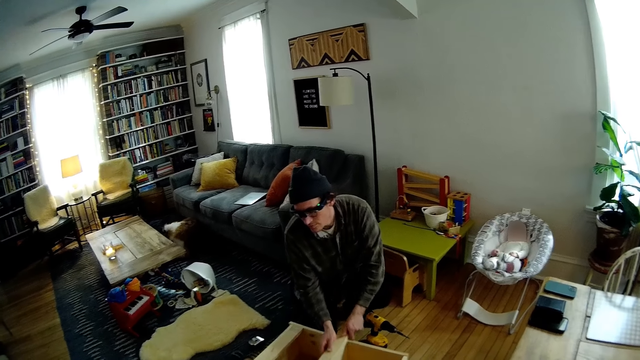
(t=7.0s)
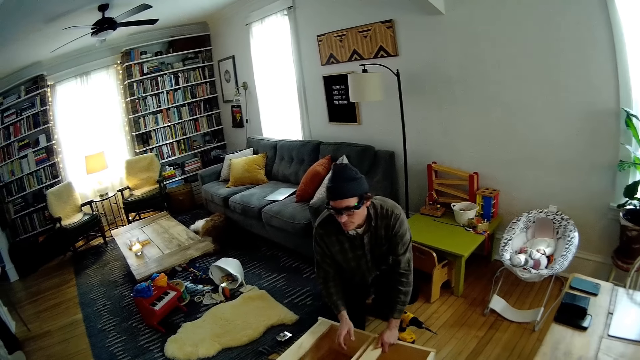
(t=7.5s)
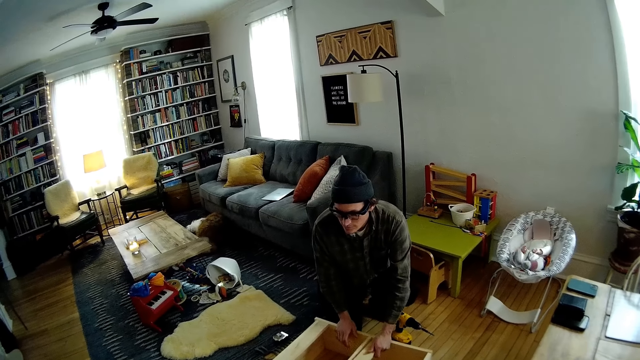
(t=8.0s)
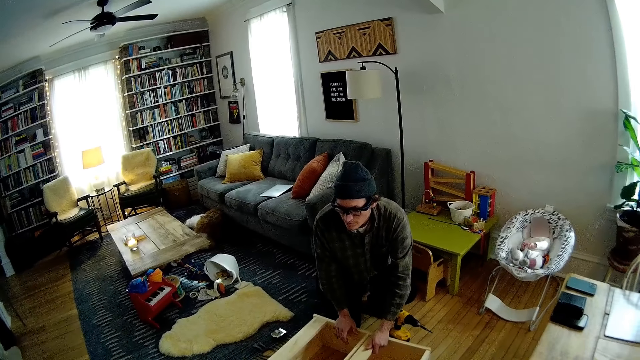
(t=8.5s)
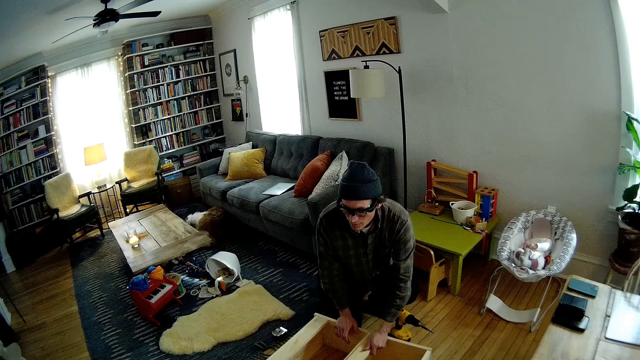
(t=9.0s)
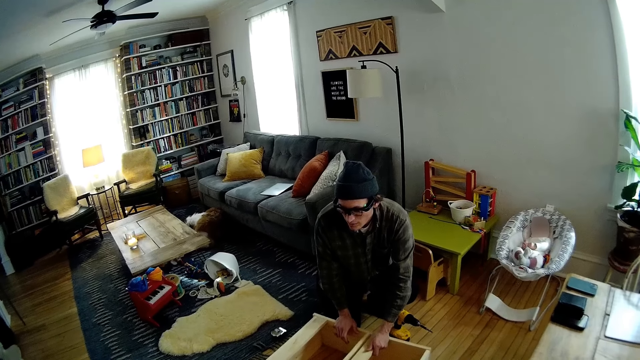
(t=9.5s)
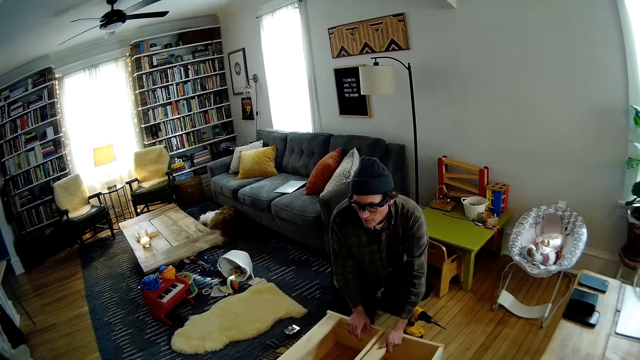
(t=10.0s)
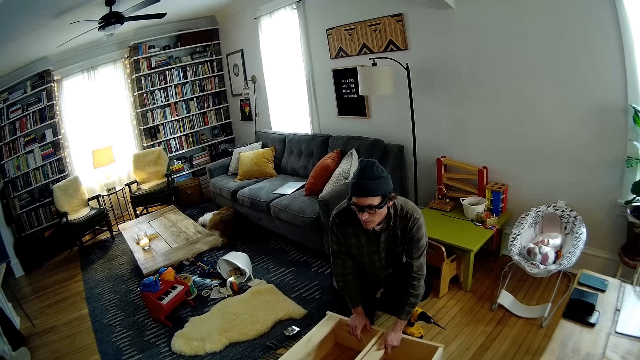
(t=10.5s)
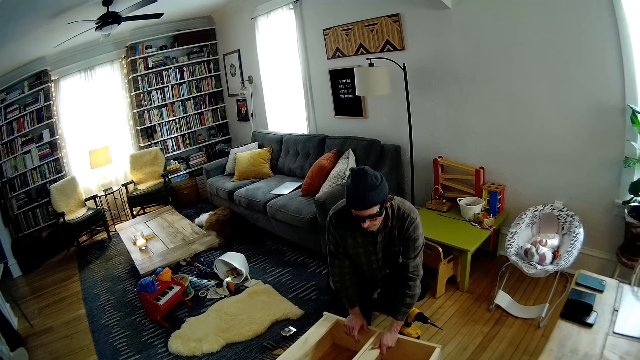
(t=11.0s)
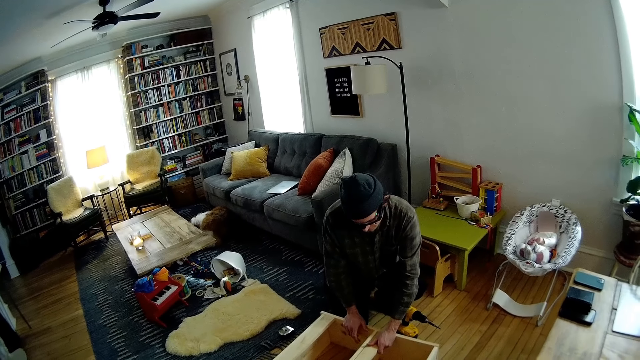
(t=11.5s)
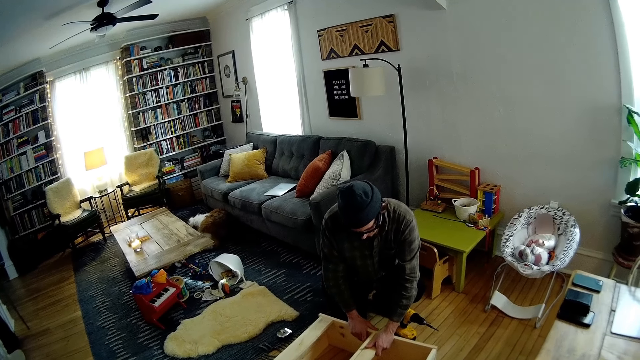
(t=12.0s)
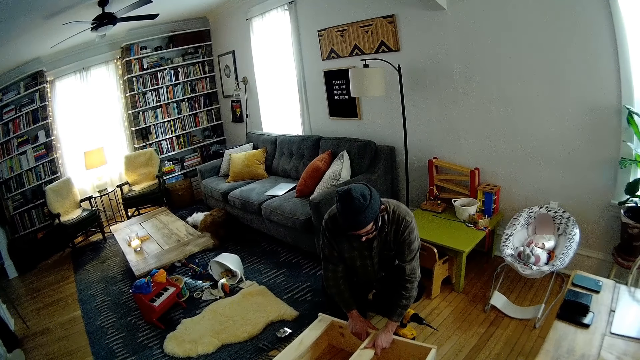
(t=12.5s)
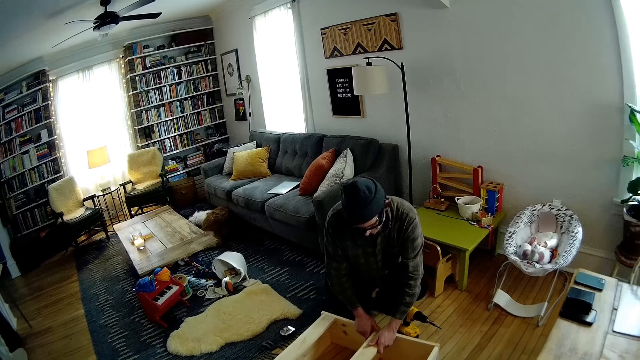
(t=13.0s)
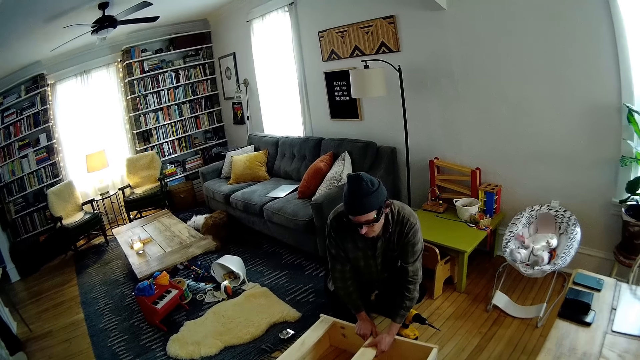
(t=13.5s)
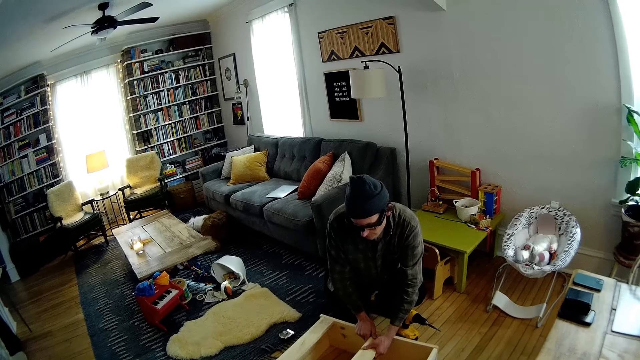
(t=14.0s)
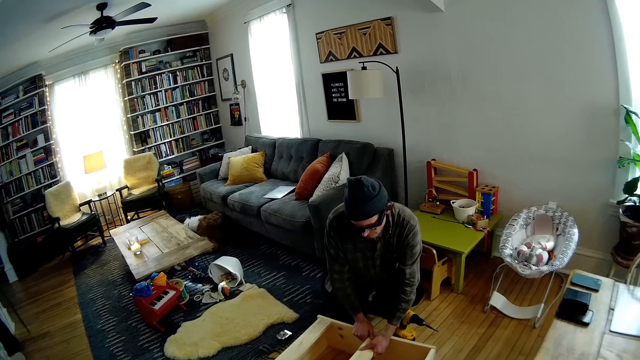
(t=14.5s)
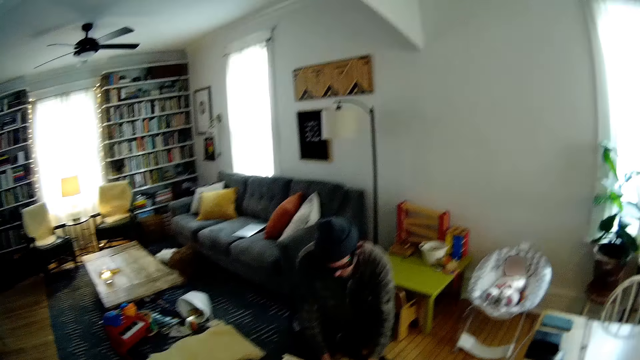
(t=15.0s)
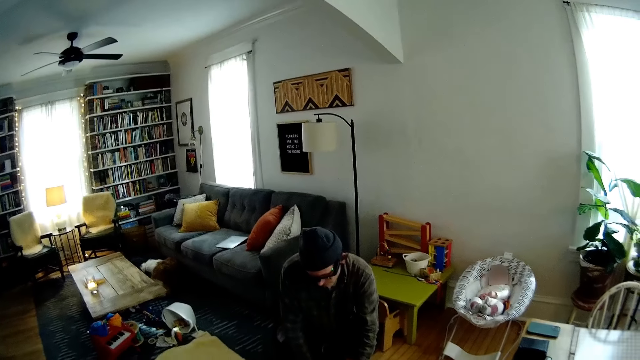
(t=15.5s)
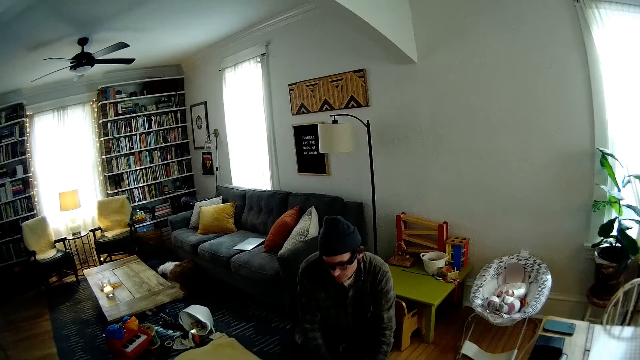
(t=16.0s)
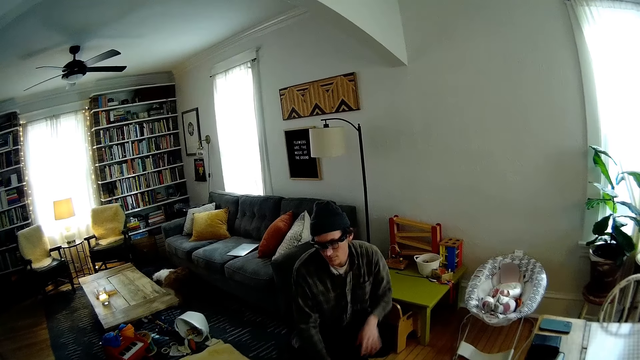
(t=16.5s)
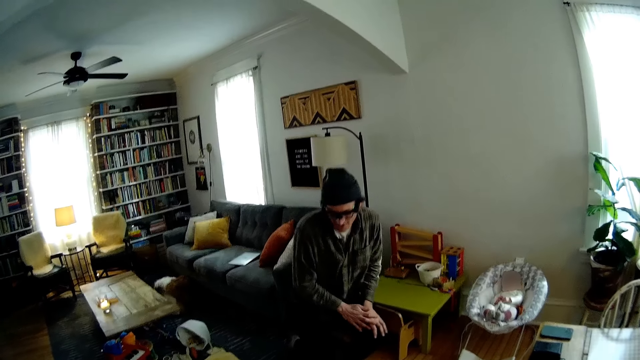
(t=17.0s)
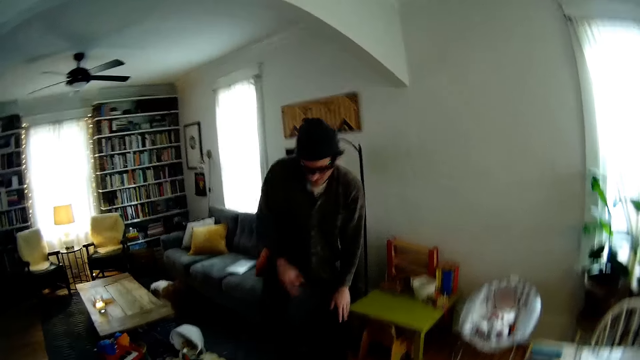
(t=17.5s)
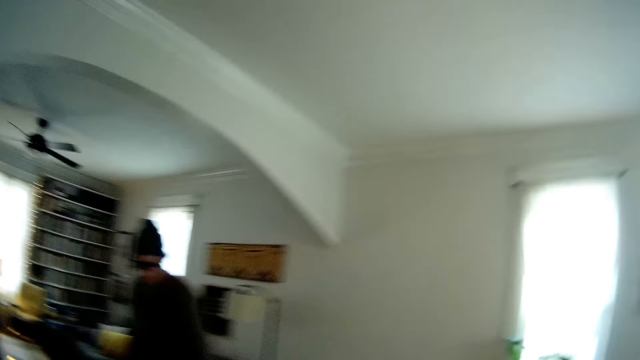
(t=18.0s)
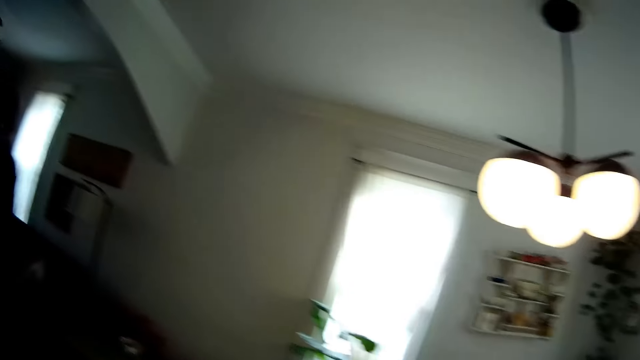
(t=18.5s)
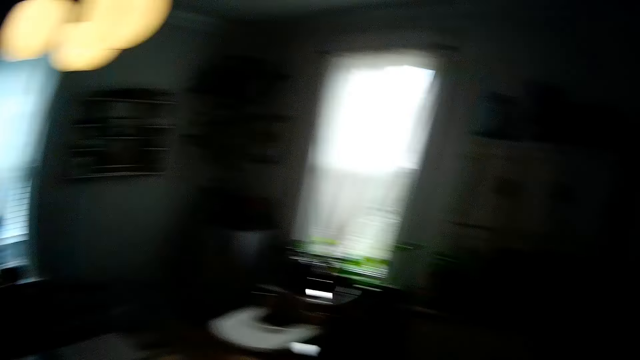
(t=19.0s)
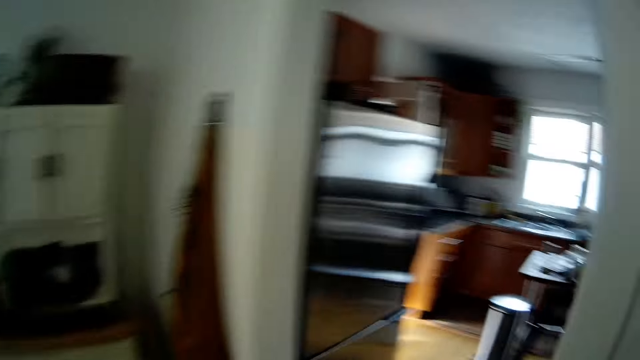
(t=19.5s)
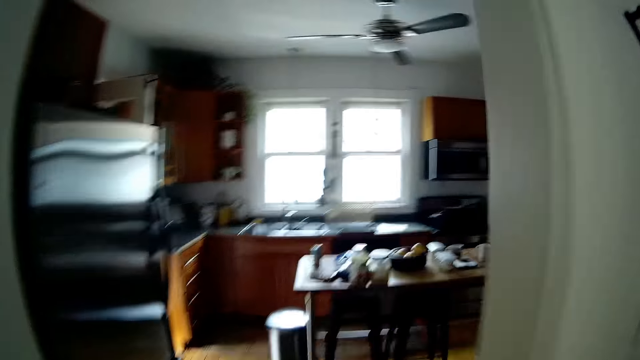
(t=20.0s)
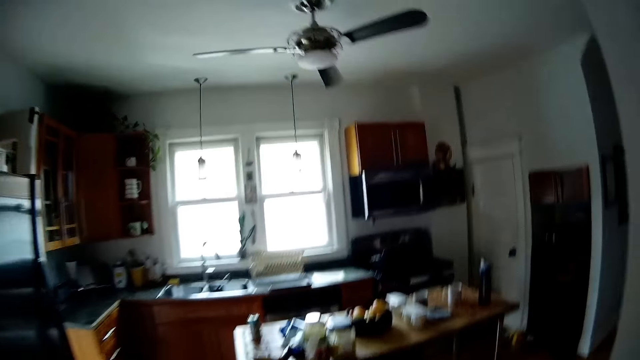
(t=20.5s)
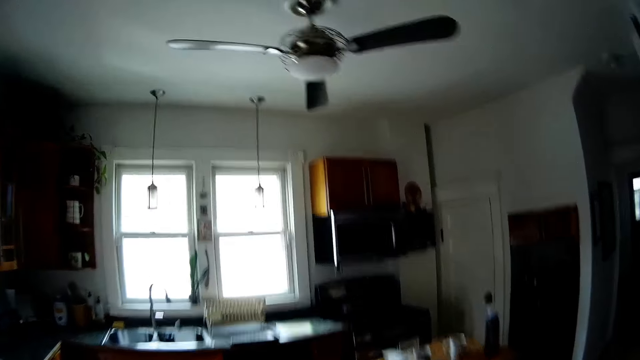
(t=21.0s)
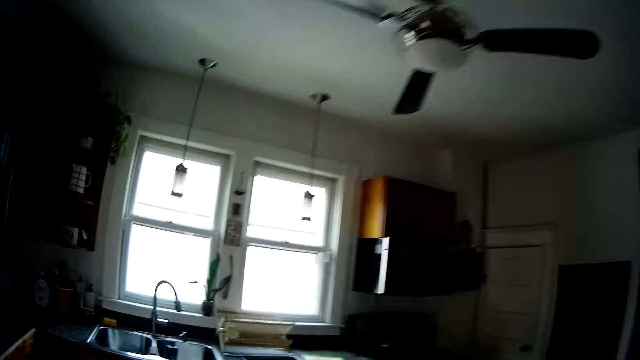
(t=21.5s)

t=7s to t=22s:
A man fixes furniture. The camera wearer converses with the man. They walk around the apartment.

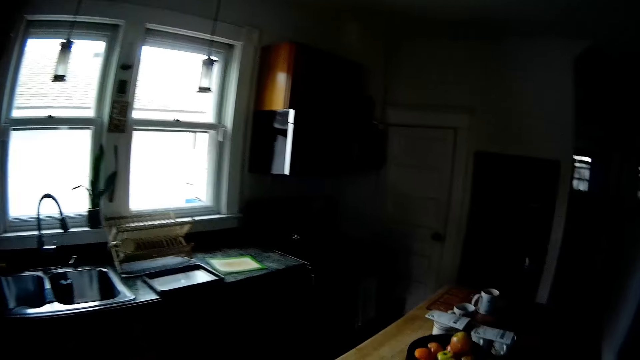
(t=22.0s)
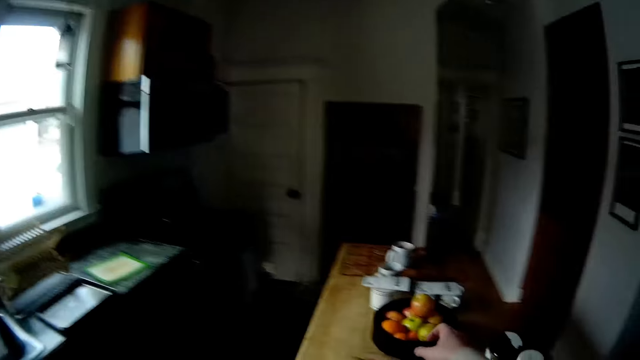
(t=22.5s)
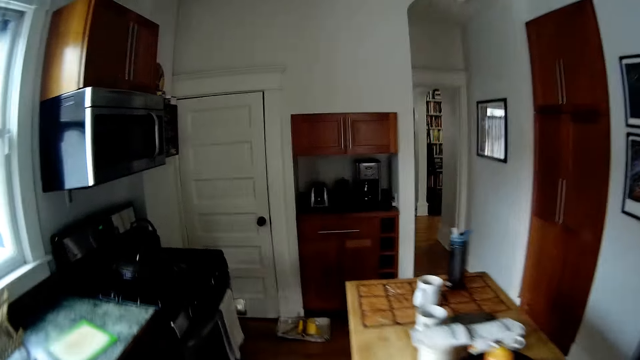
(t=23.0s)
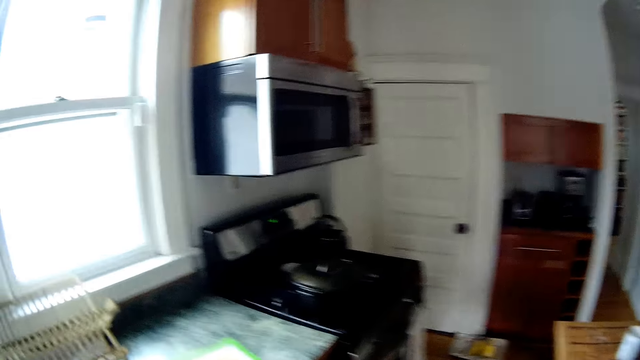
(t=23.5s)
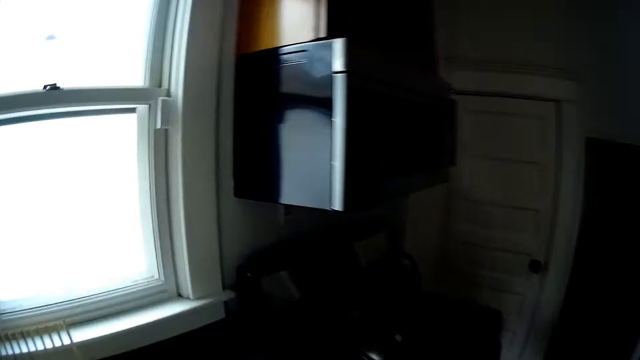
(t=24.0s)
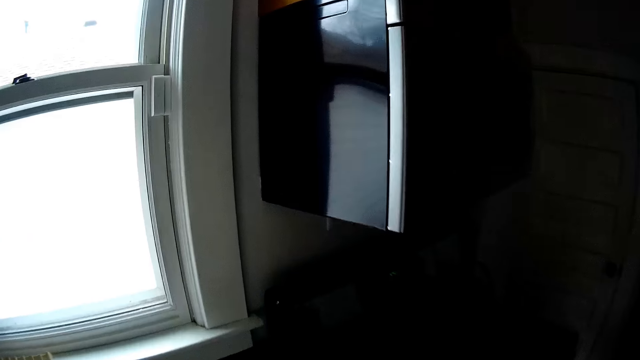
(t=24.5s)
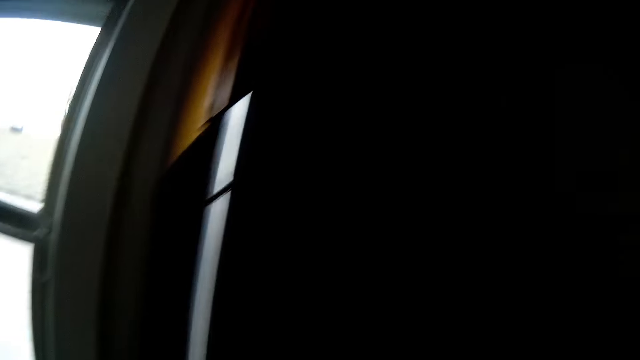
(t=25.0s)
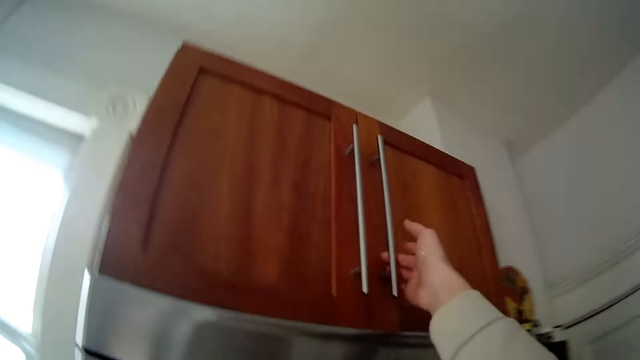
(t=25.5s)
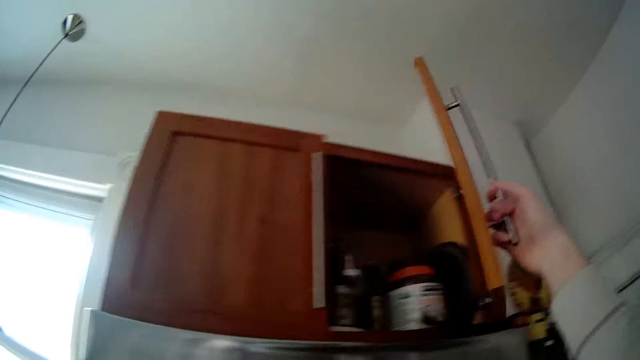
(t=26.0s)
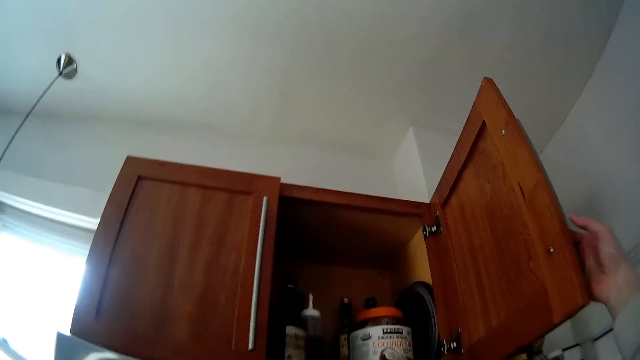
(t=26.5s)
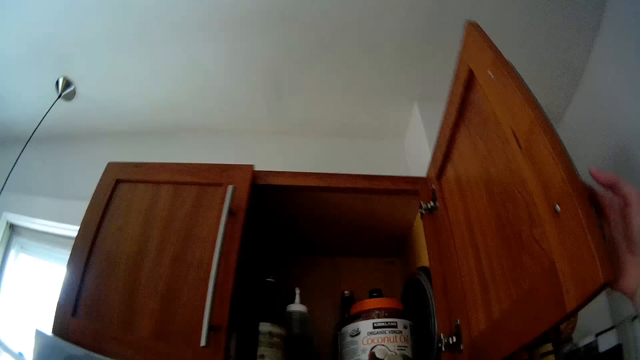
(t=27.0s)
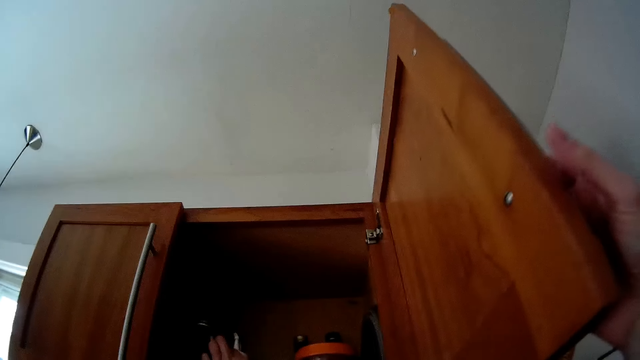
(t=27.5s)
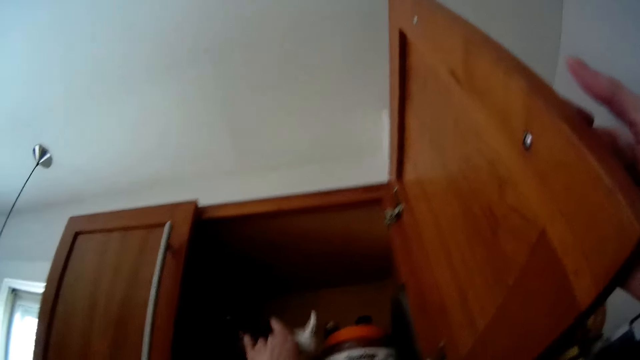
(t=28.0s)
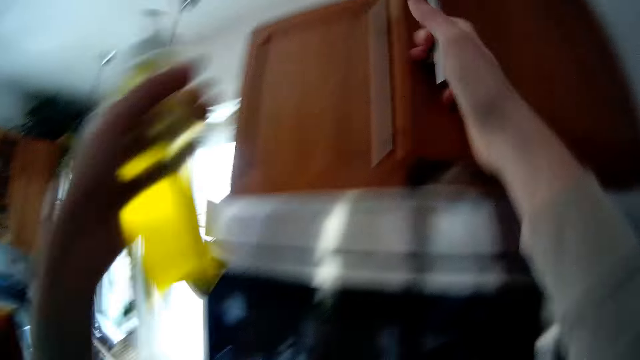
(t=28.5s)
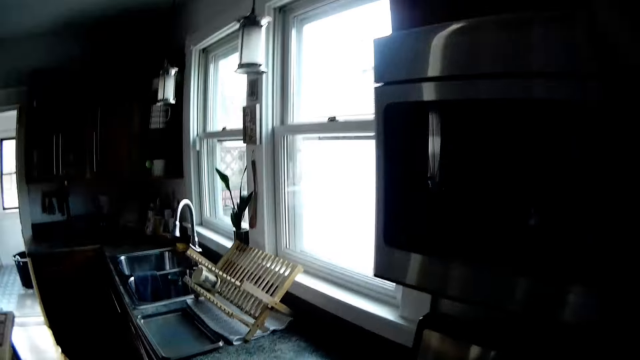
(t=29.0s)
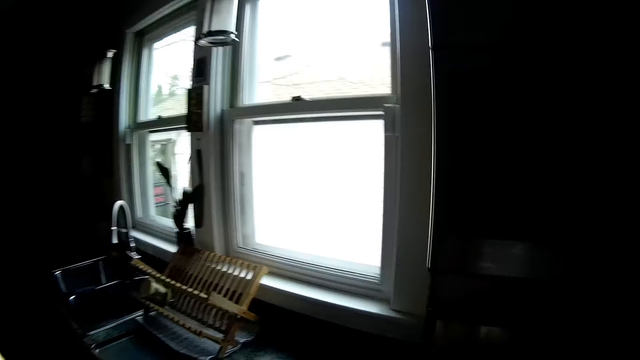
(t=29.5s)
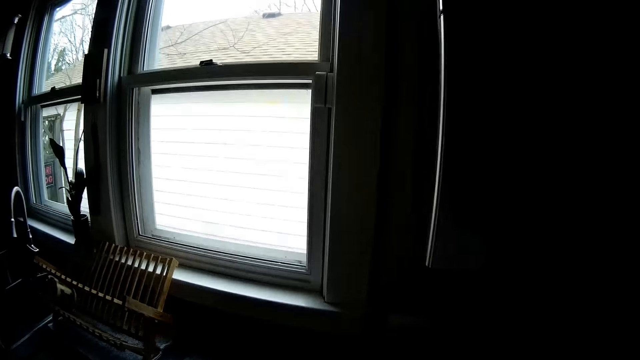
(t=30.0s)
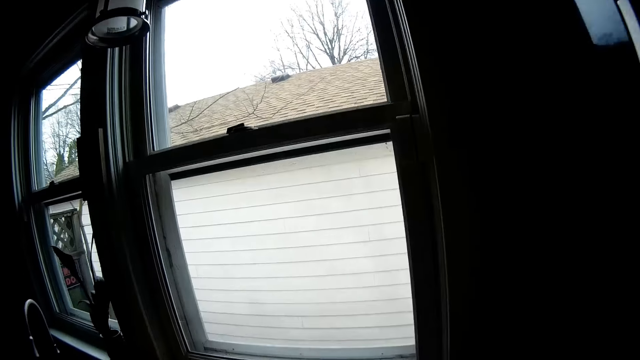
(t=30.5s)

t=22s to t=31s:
The camera wearer opens an upper cabinet with her right hand. She picks up a bottle of oil from the upper cabinet with her left hand. She closes the upper cabinet with her right hand.
